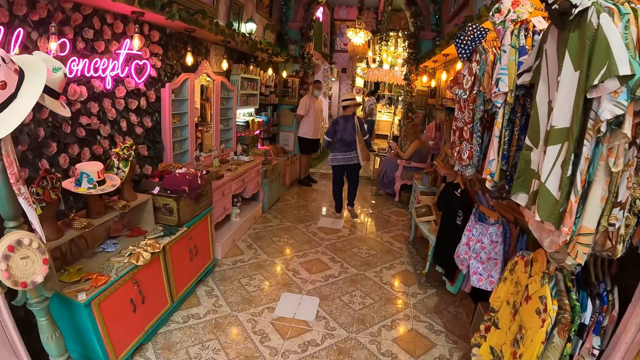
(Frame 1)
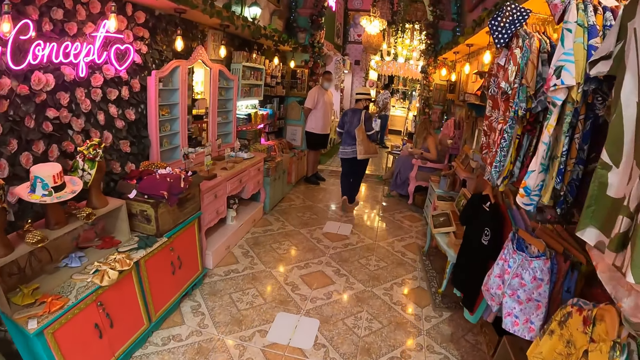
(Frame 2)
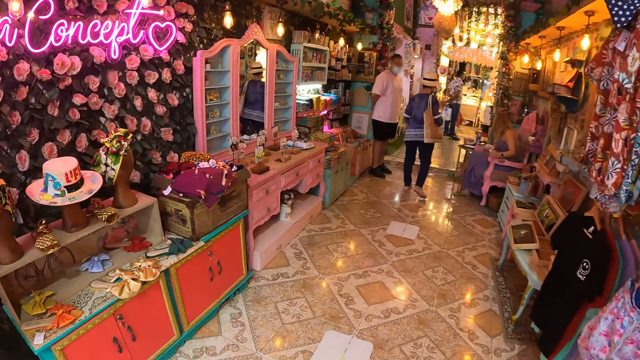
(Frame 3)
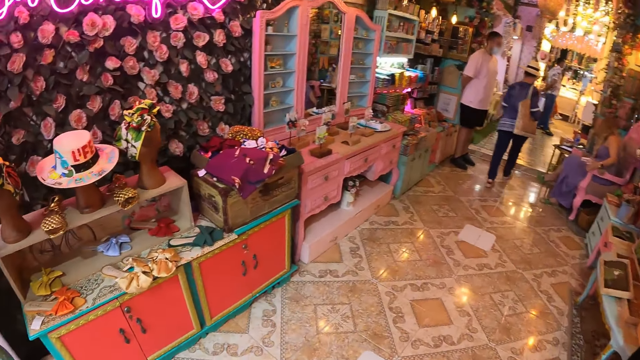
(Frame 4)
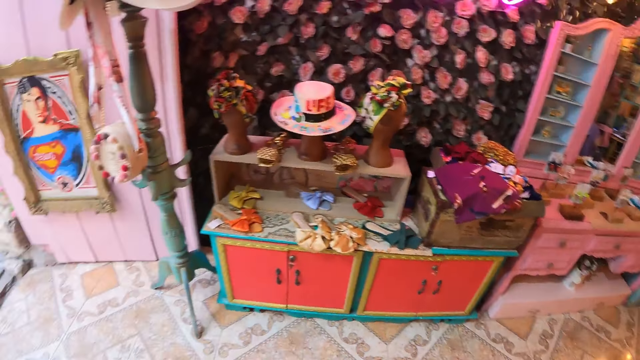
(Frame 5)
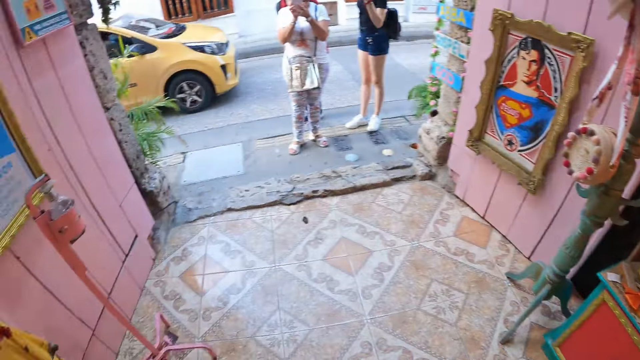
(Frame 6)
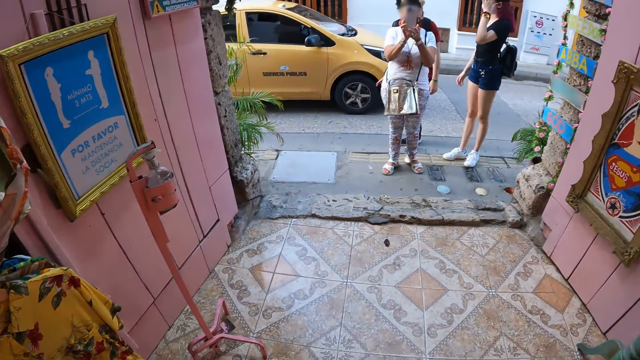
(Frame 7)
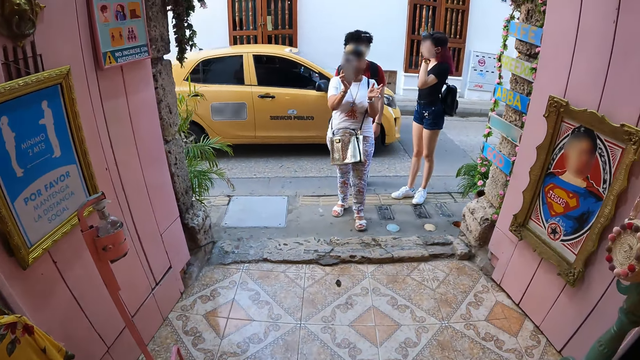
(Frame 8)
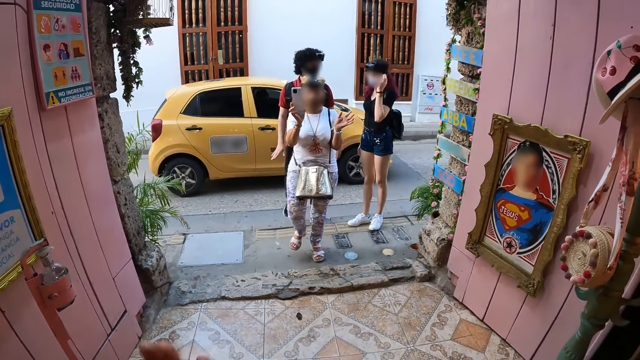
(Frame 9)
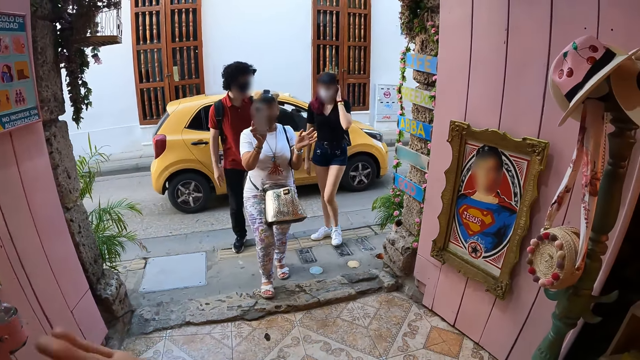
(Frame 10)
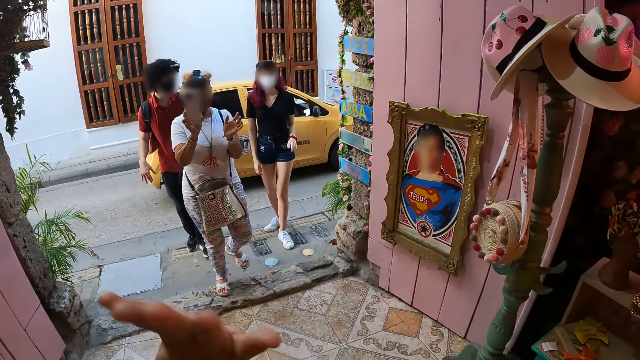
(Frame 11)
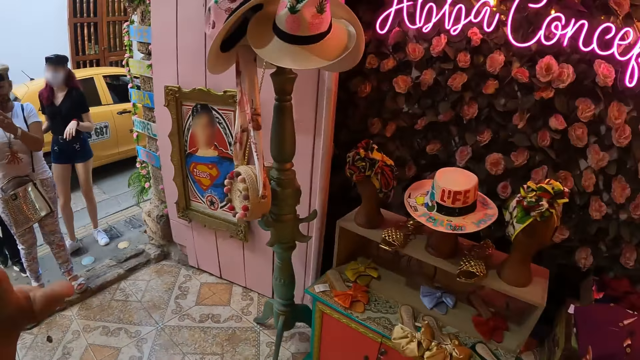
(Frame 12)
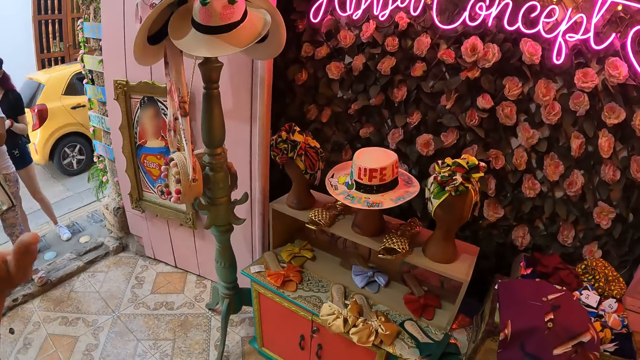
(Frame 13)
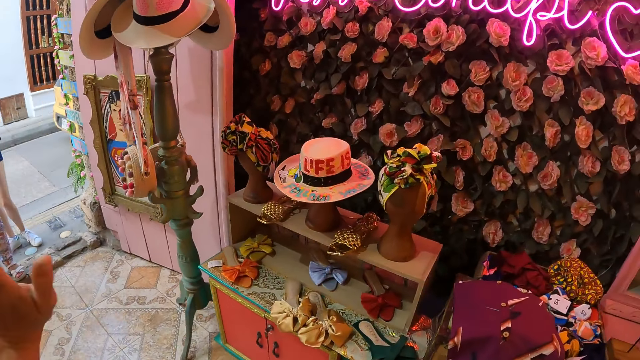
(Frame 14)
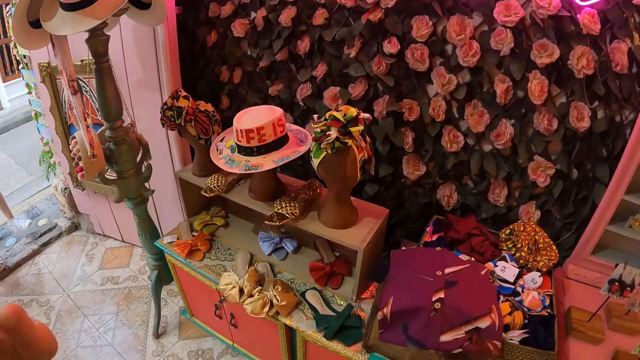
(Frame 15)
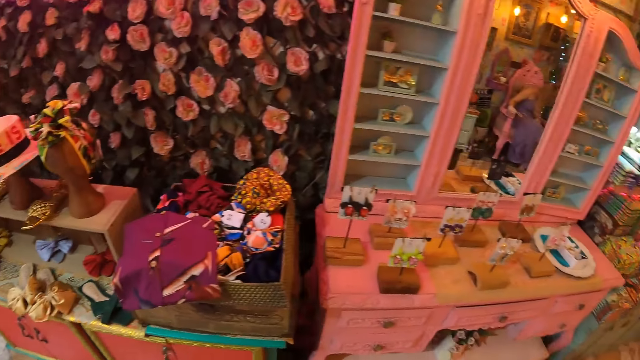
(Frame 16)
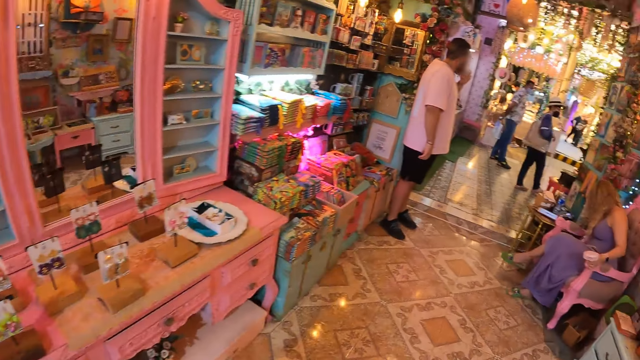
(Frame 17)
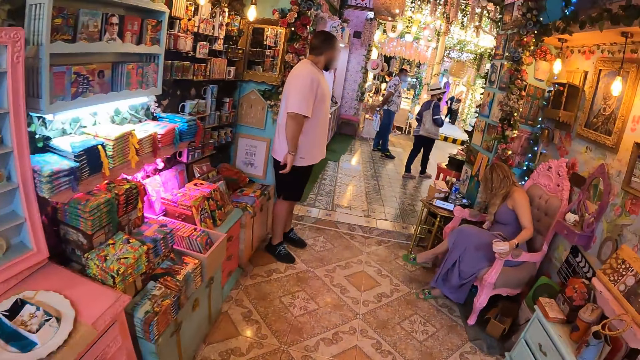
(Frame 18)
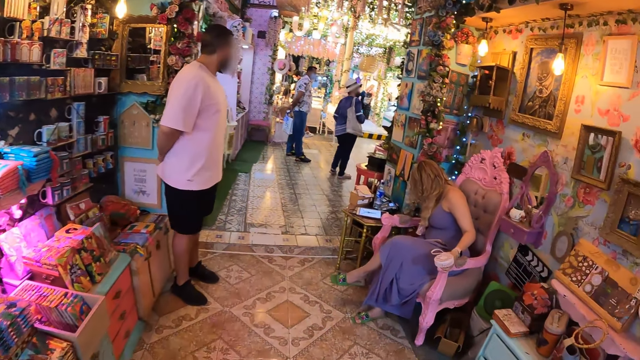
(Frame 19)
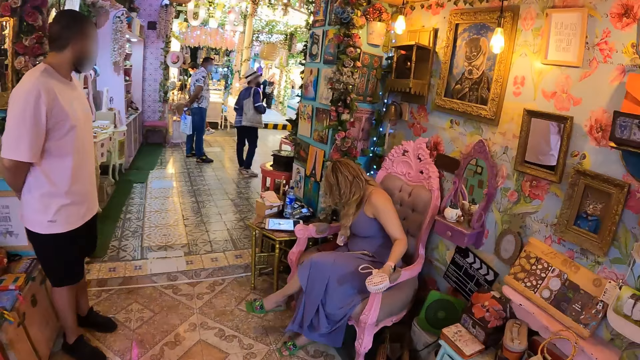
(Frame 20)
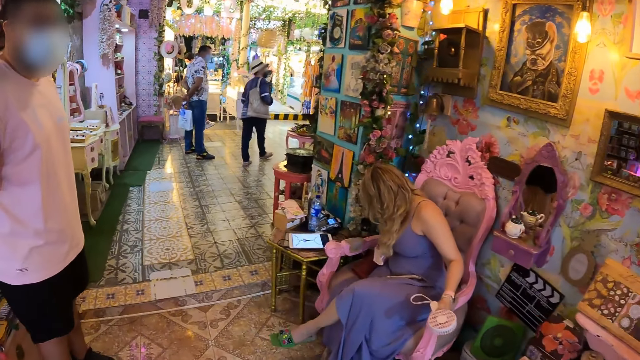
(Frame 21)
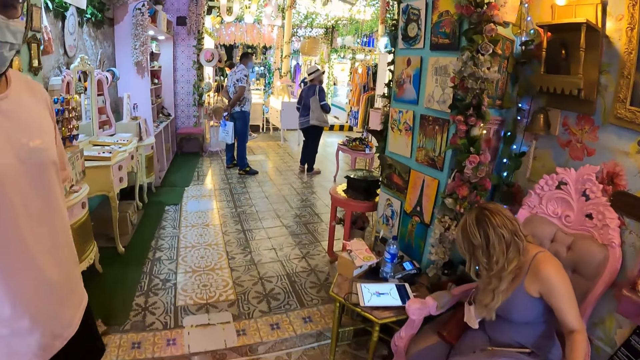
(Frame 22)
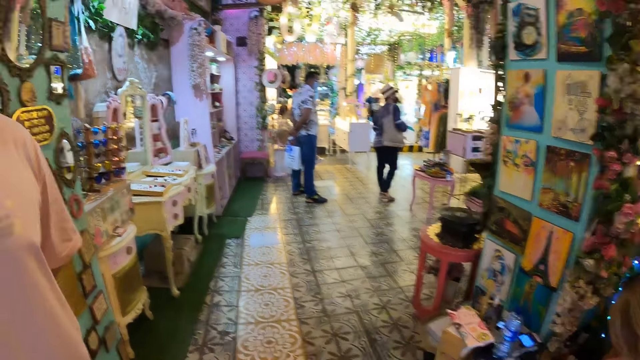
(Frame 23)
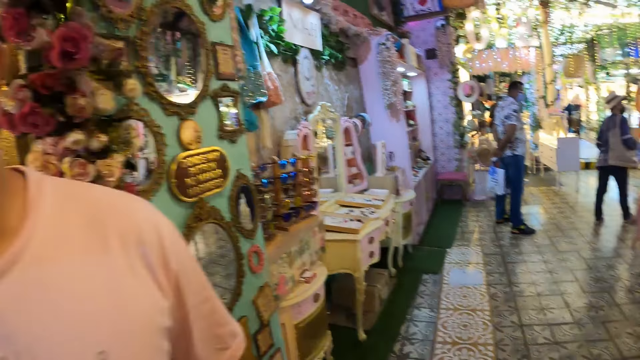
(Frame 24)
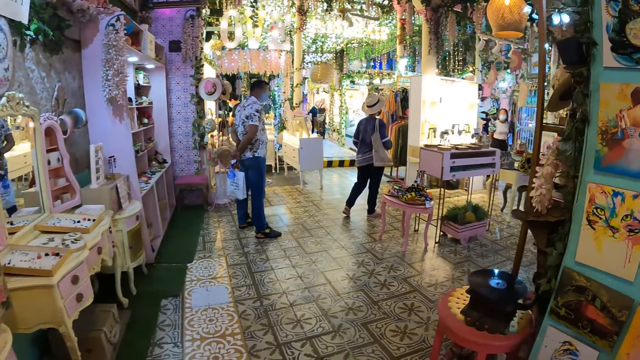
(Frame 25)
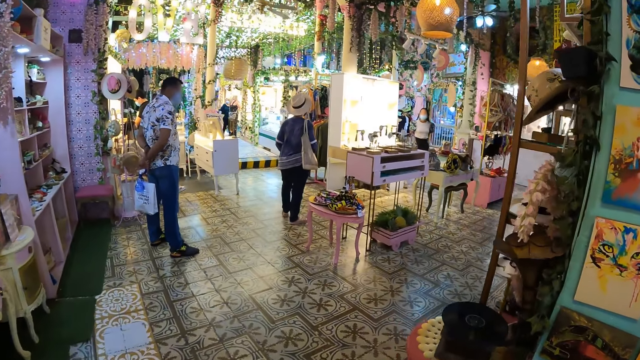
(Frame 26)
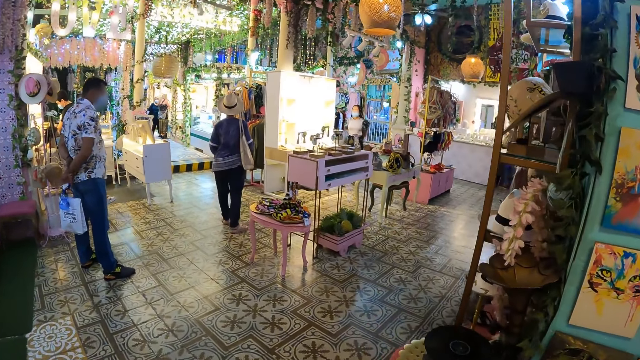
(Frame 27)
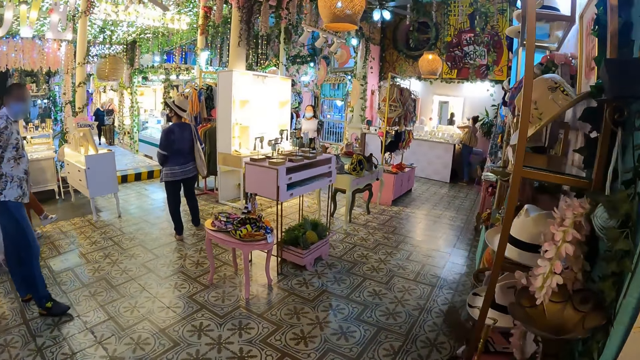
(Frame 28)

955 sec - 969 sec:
The woman holds the phone with both hands. A yellow car drives past the camera wearer. Another woman touches her hair with her right hand. The first woman holds the phone with her right hand. The camera wearer waves at the first woman with her left hand. She moves the left hand. She walks around.

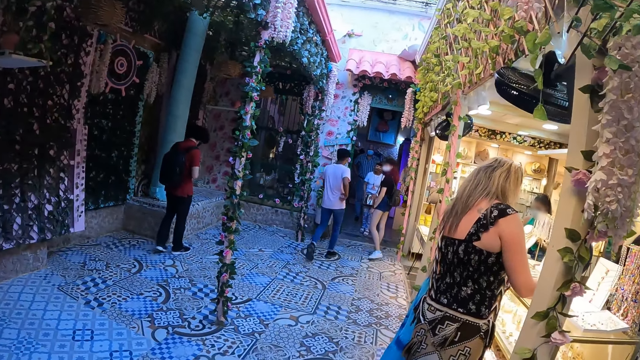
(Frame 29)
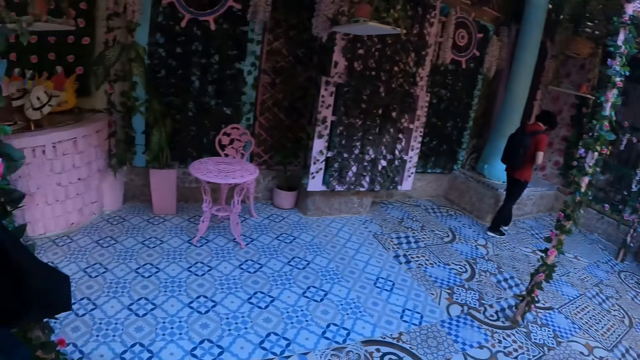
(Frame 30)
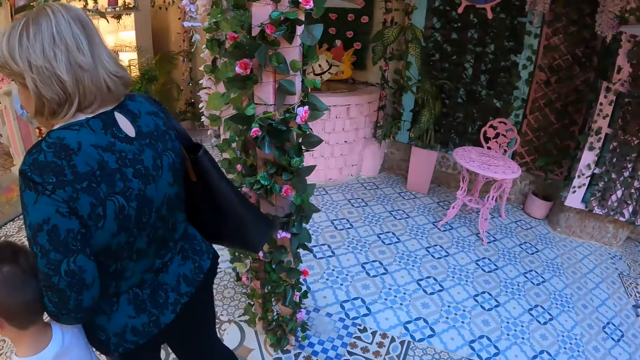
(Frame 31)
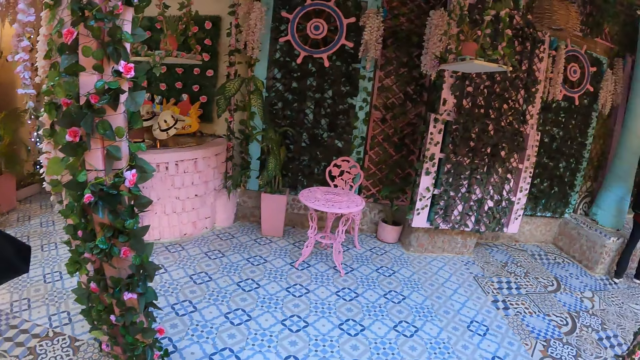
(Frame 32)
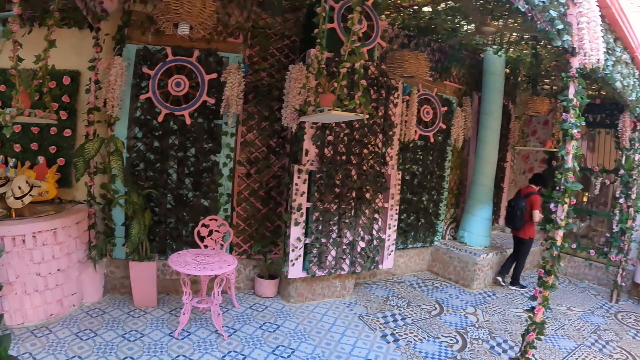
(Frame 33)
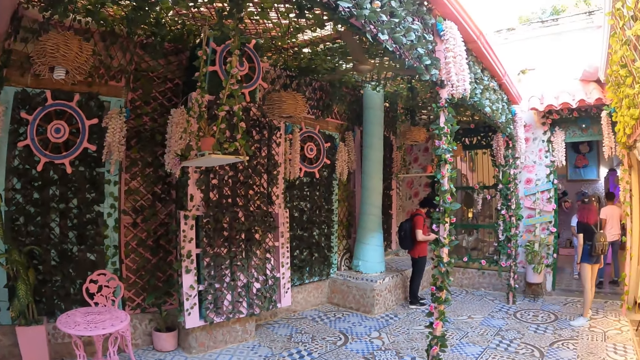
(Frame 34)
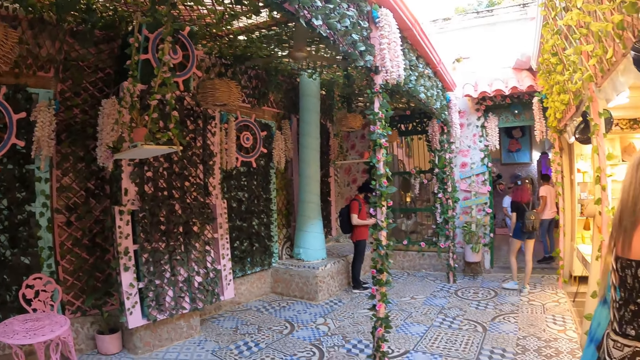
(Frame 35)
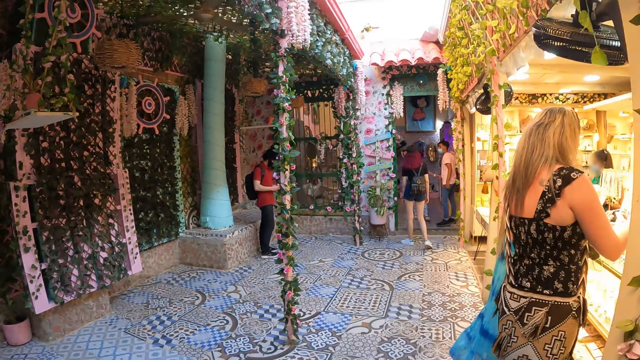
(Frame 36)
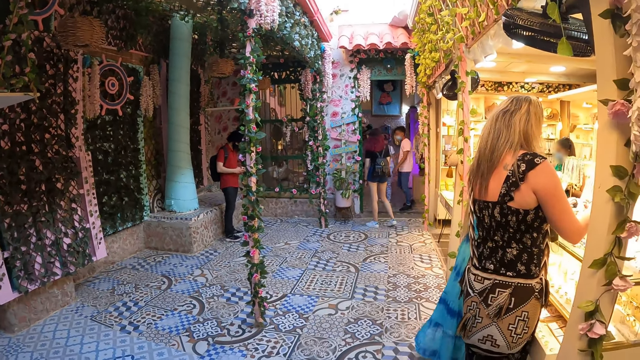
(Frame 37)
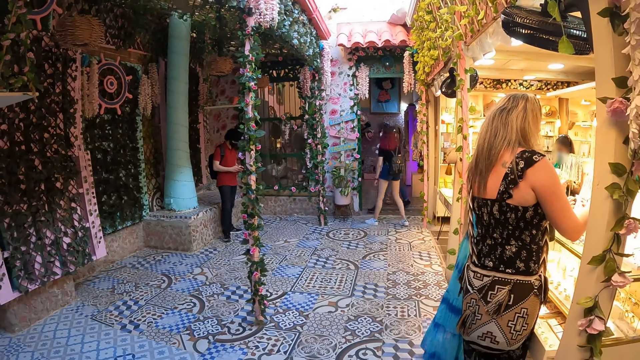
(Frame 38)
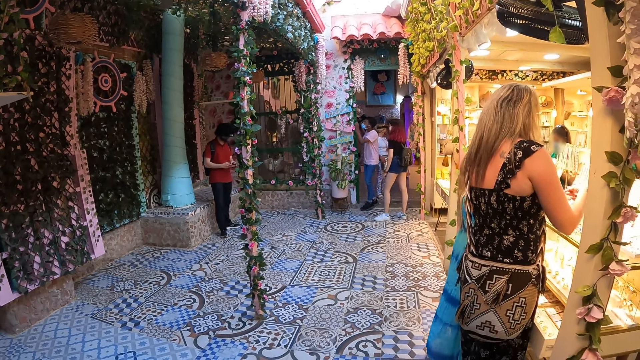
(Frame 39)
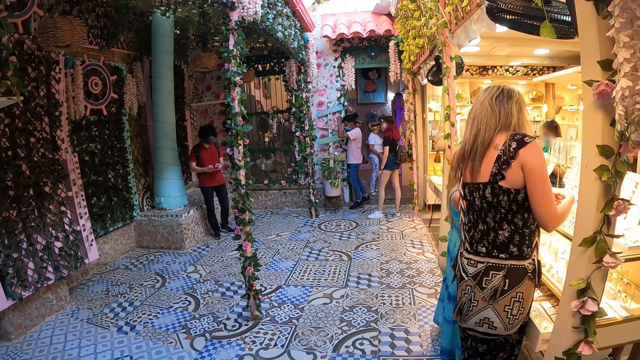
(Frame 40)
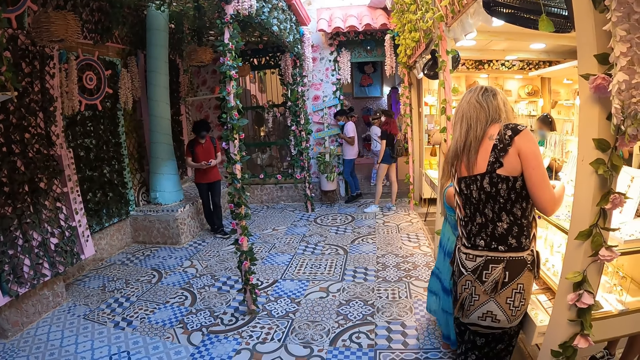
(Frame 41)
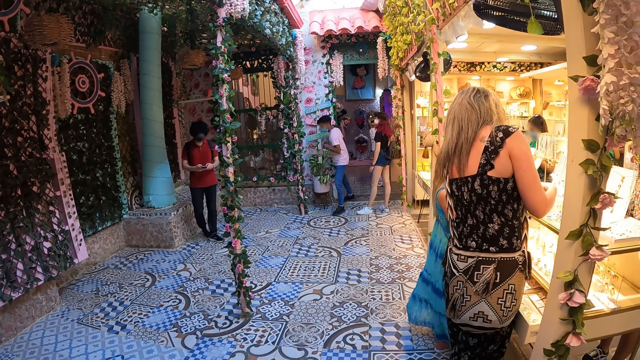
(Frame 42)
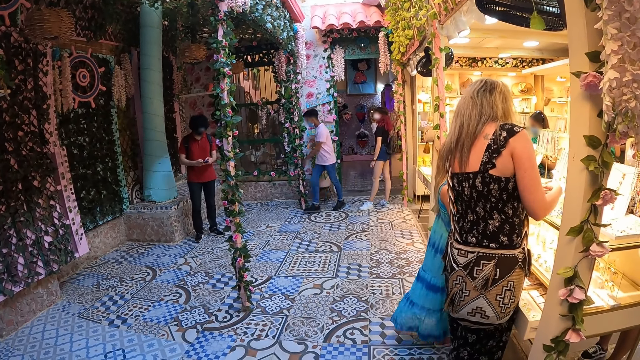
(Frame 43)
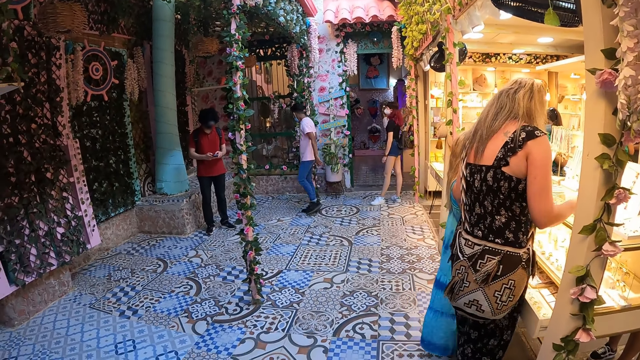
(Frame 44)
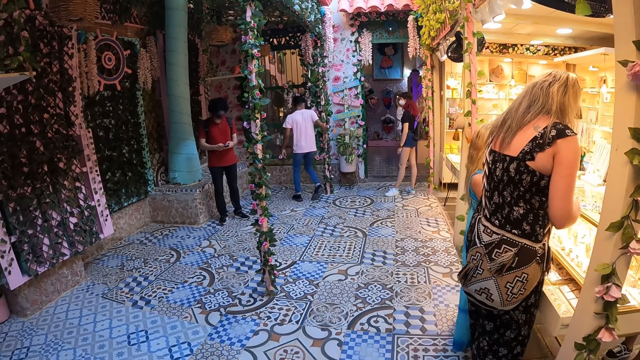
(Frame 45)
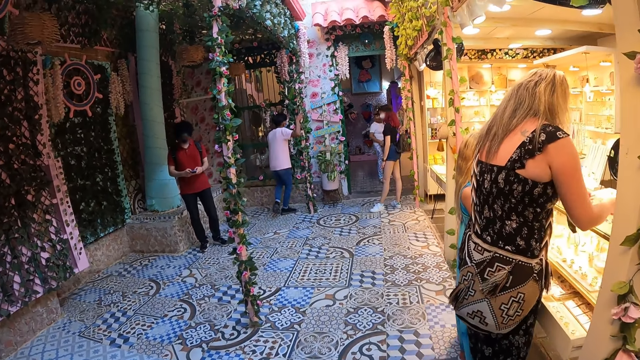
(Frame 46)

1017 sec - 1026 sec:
The man operates the phone with both hands.
